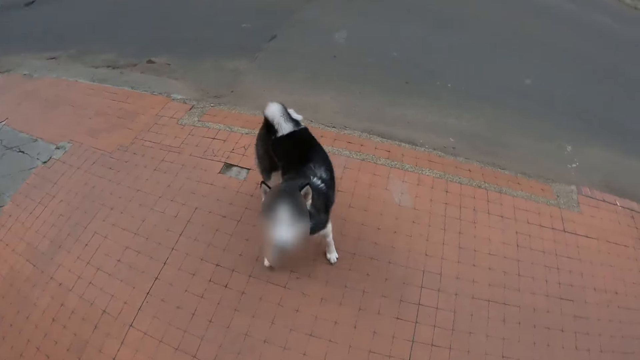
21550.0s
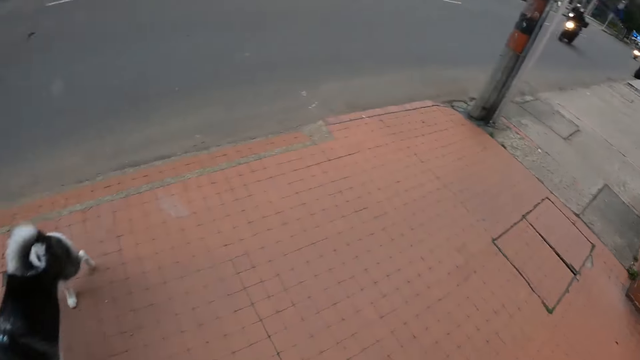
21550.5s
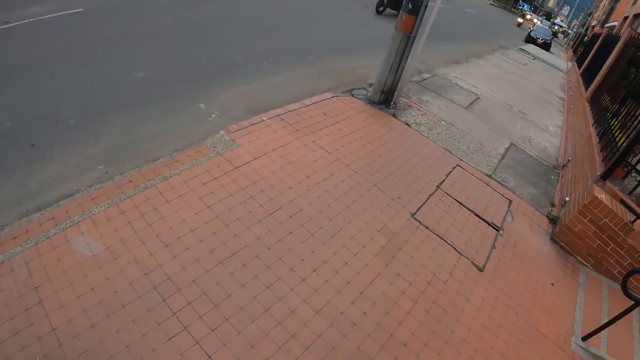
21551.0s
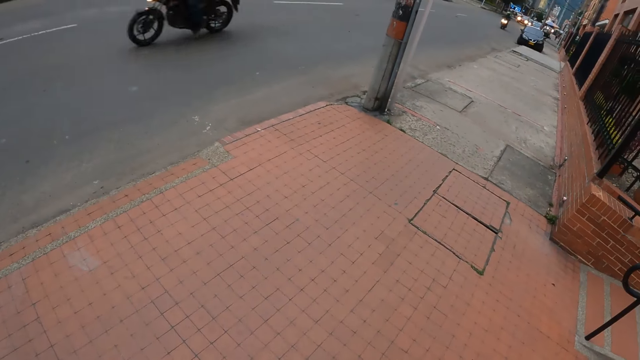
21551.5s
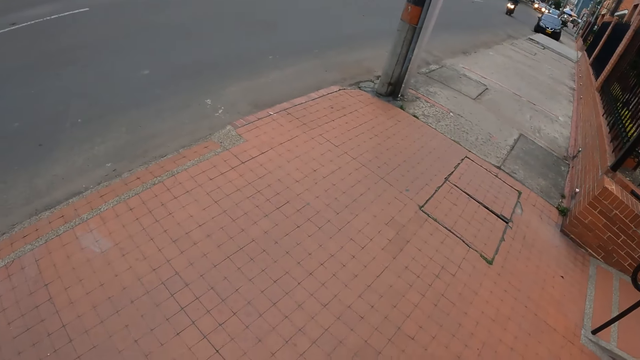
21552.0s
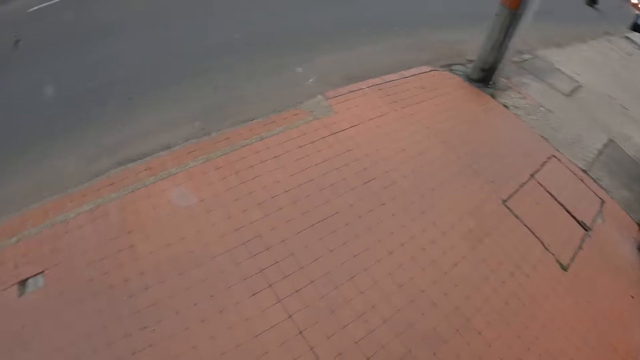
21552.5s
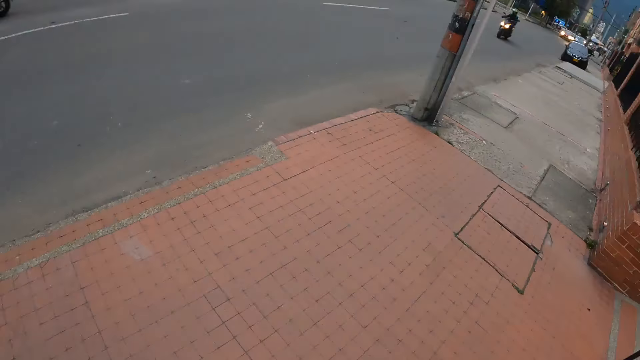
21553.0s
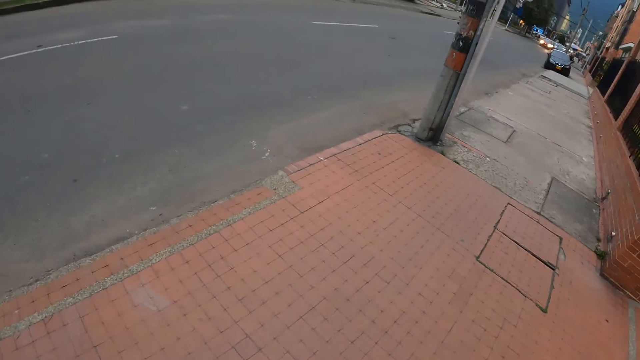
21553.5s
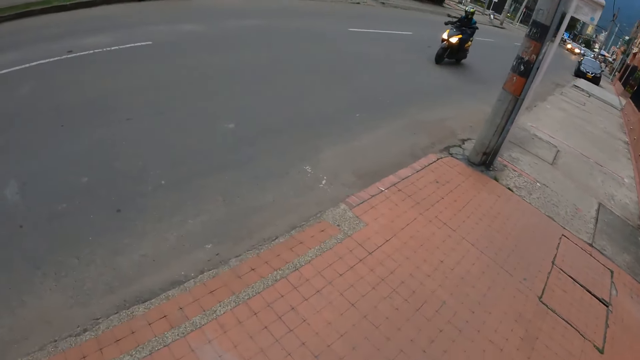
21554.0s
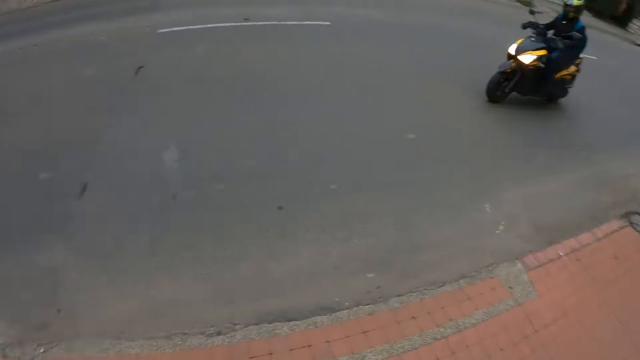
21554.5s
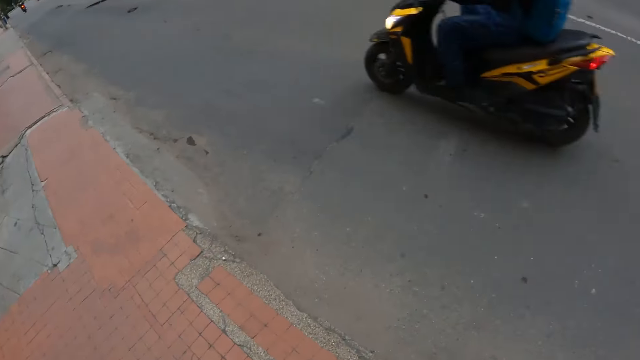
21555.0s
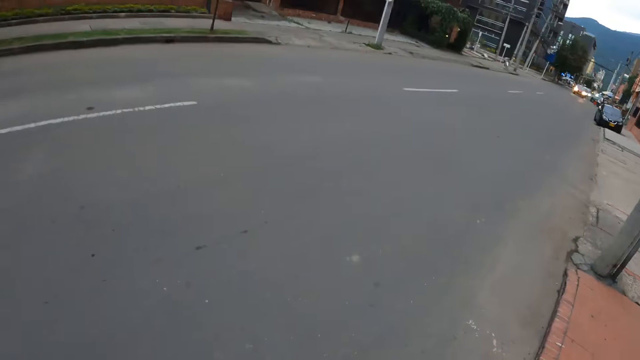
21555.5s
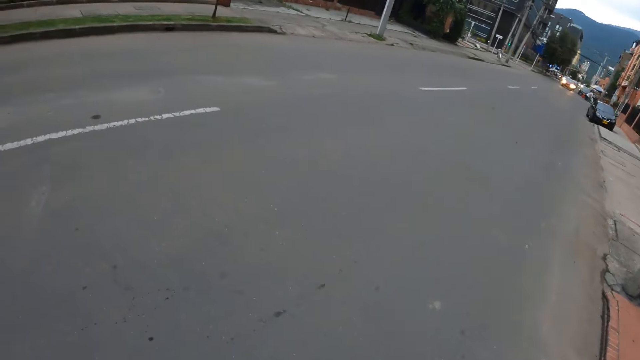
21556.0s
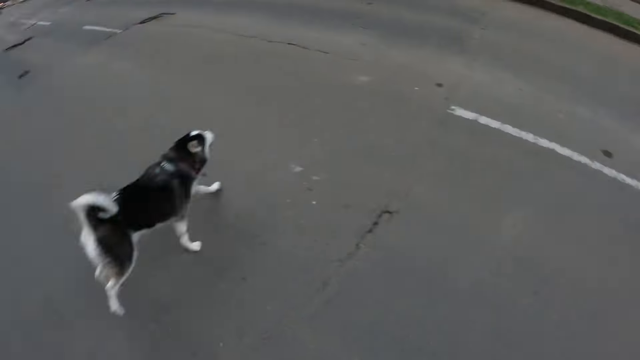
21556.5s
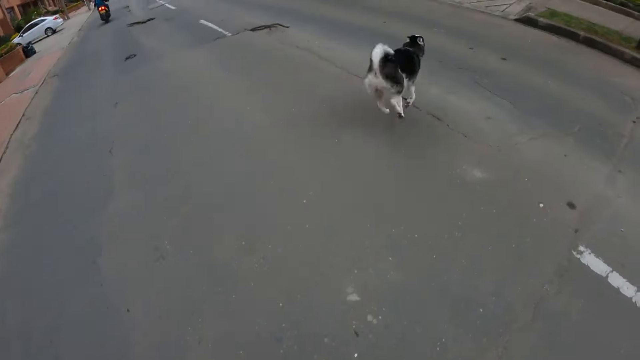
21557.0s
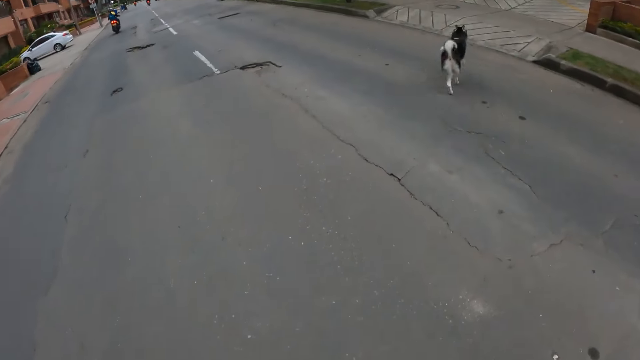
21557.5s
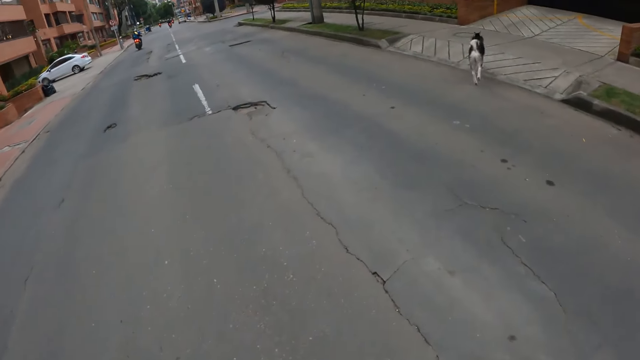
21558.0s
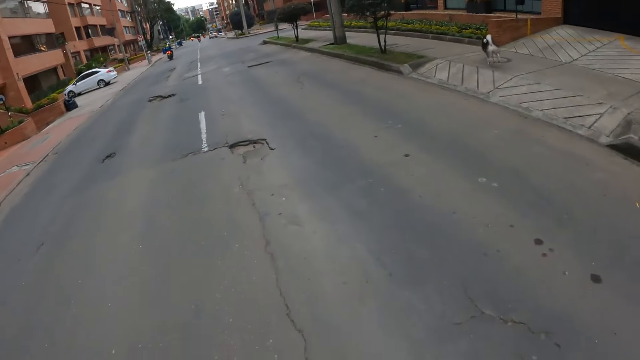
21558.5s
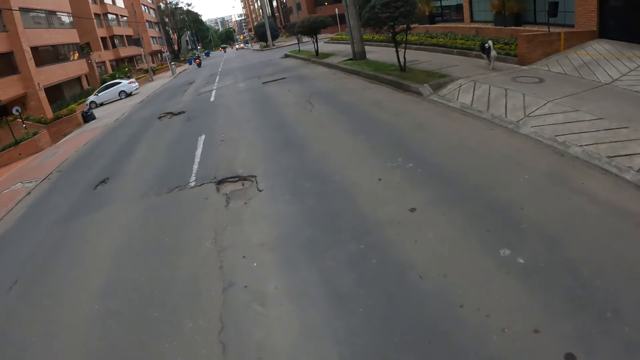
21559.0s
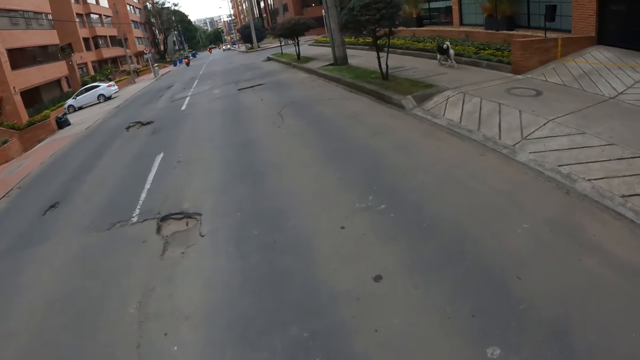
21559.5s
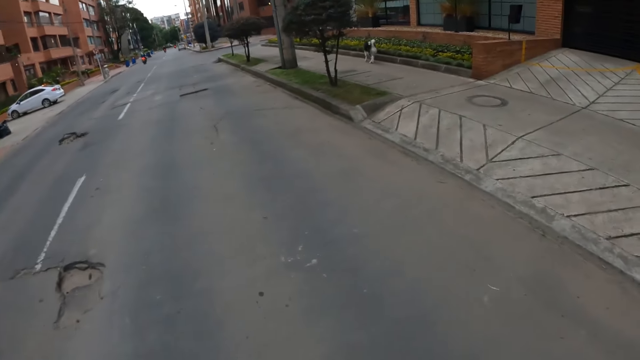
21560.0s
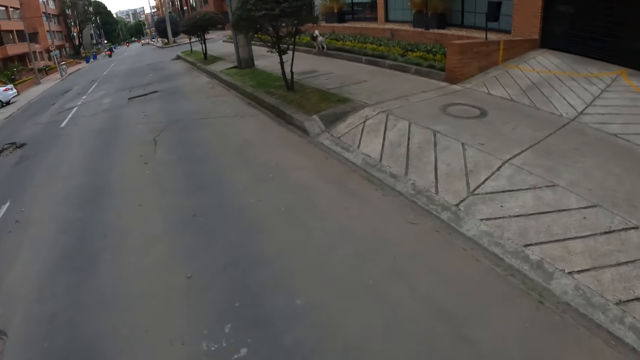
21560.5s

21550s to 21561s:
The camera wearer crosses a road with the dog.

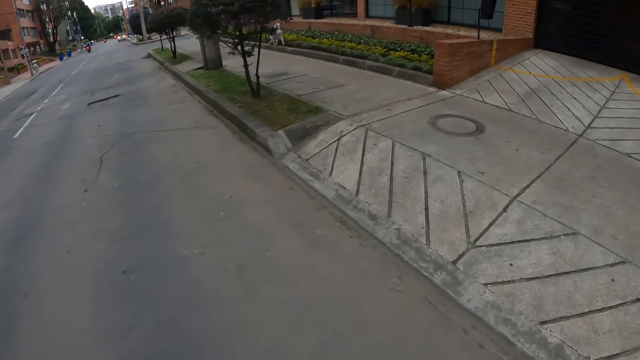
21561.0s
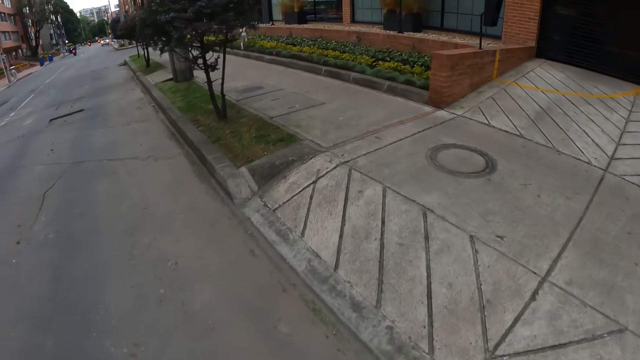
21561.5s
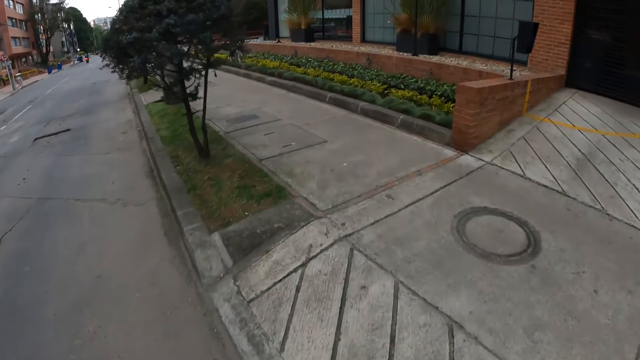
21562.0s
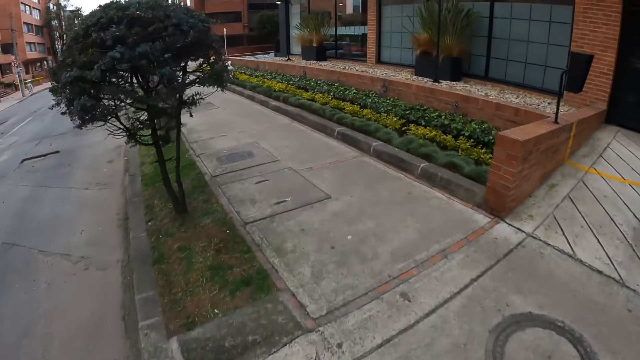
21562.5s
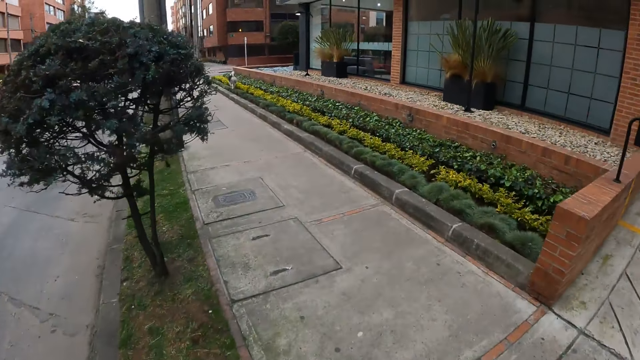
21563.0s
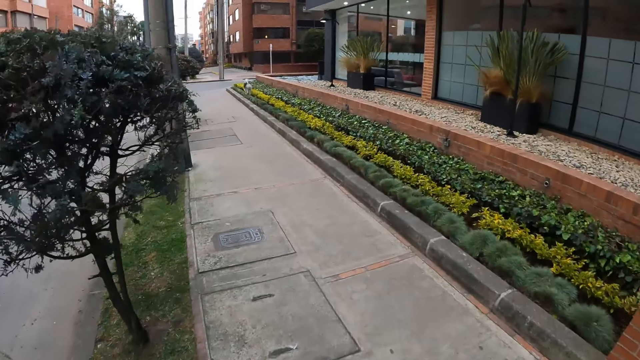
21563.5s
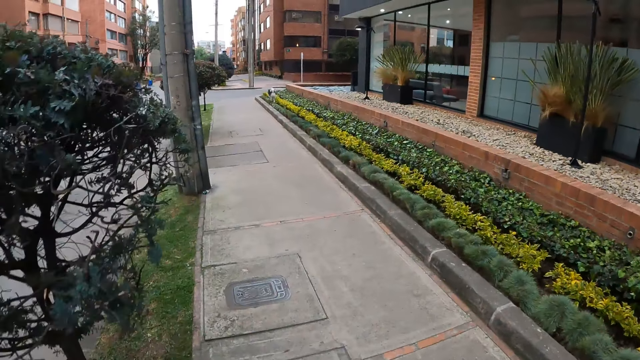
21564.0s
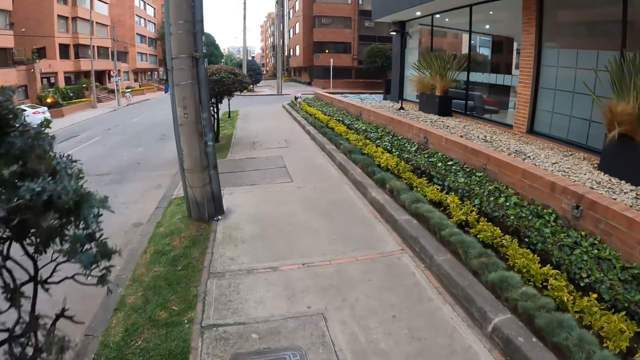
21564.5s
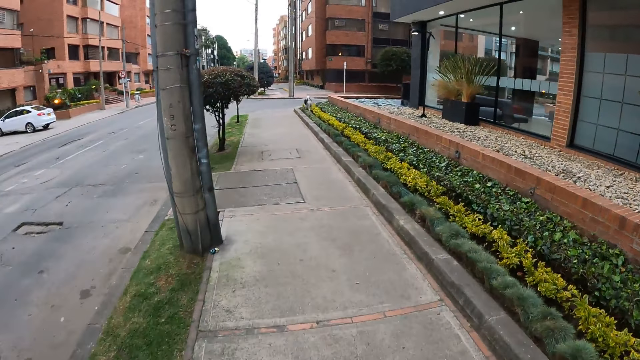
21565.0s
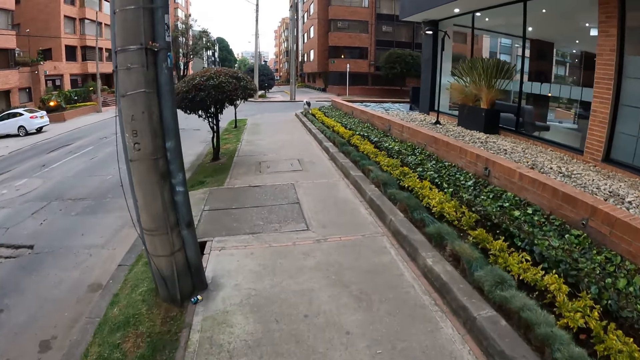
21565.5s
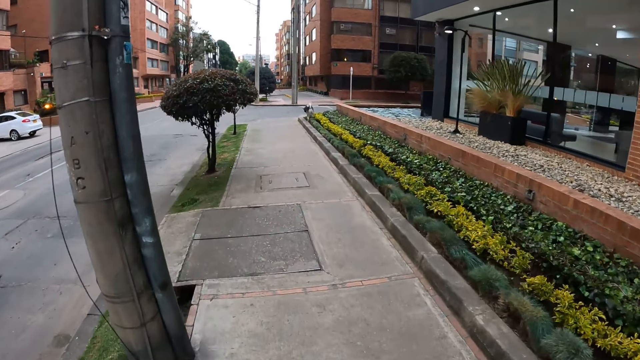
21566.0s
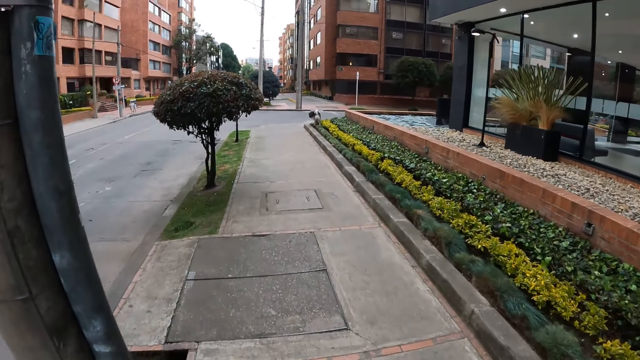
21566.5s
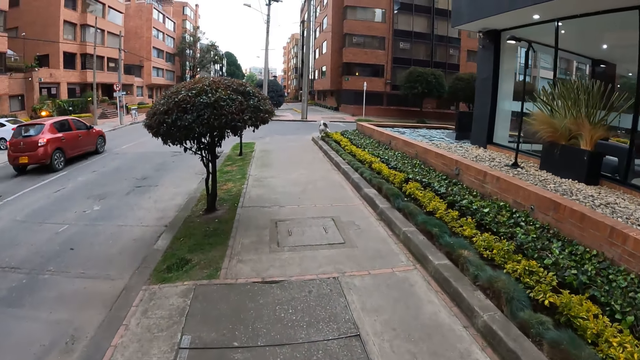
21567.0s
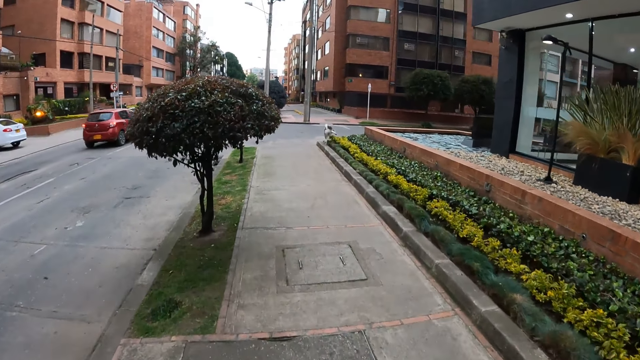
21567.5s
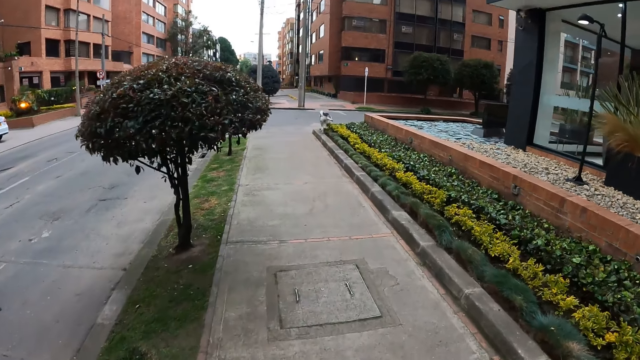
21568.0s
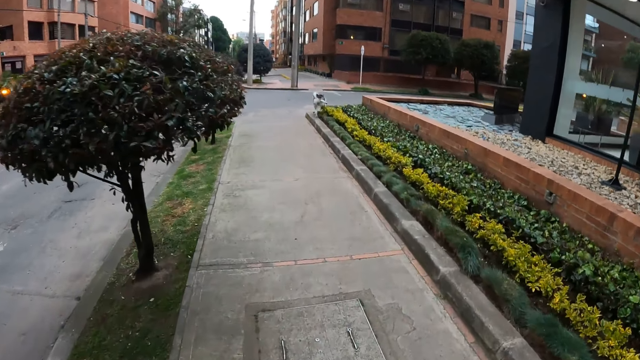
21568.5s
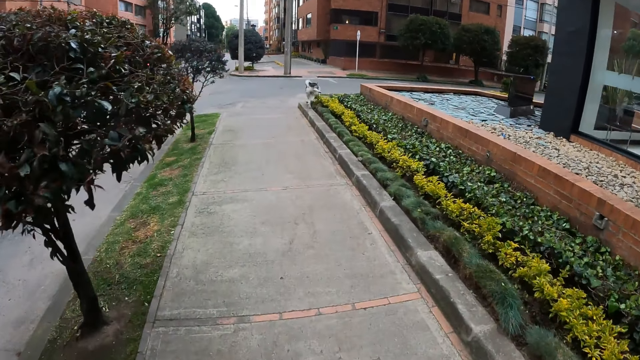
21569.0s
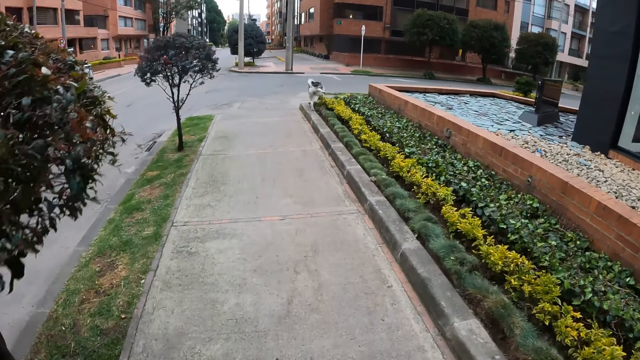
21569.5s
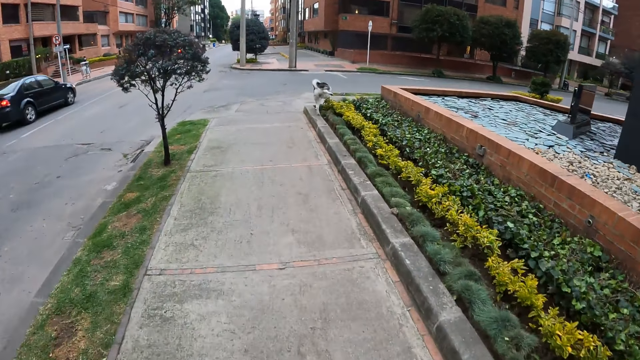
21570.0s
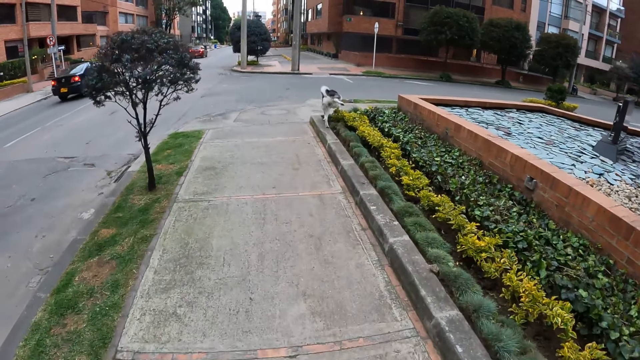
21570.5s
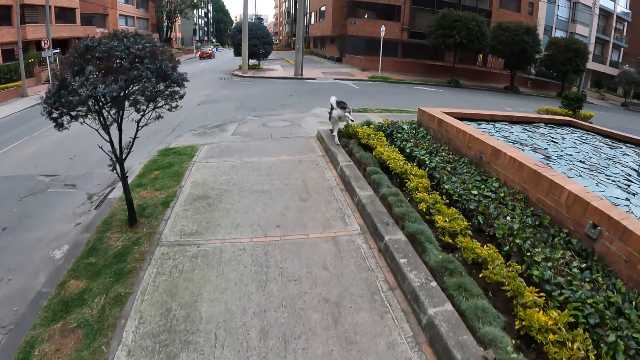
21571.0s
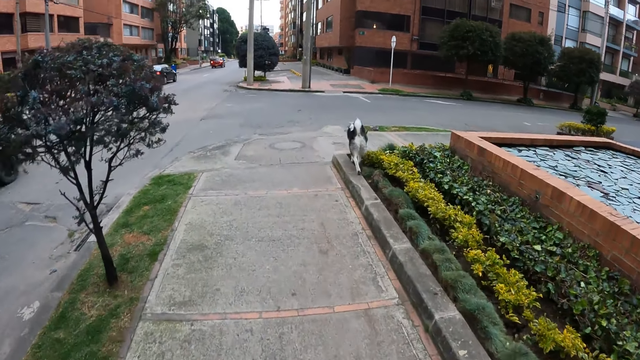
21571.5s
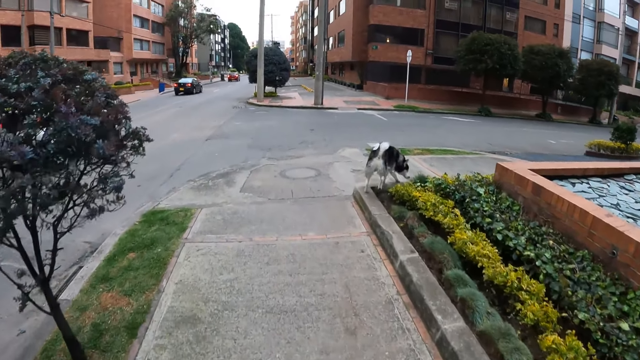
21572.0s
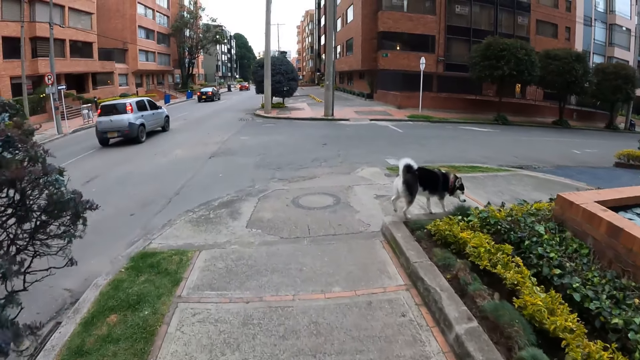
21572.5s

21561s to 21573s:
The camera wearer walks along a walkway with the dog.
